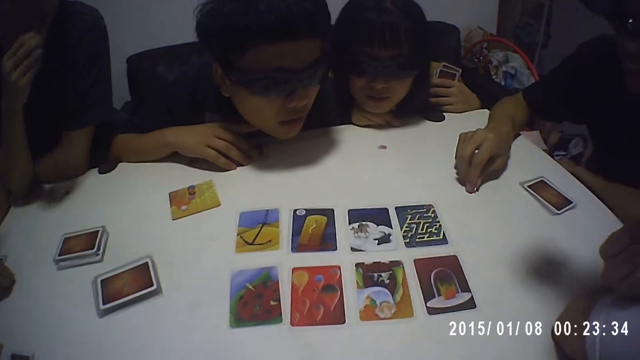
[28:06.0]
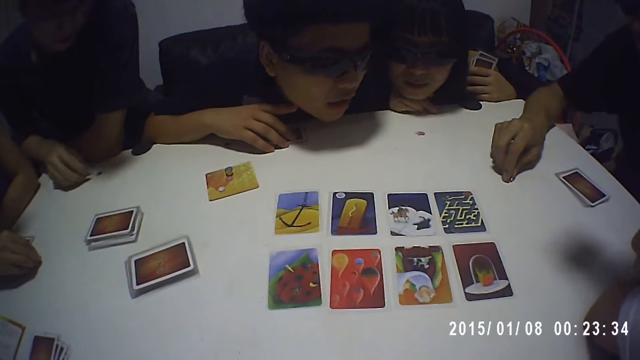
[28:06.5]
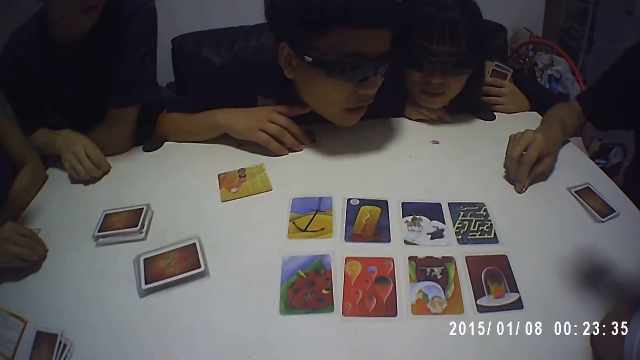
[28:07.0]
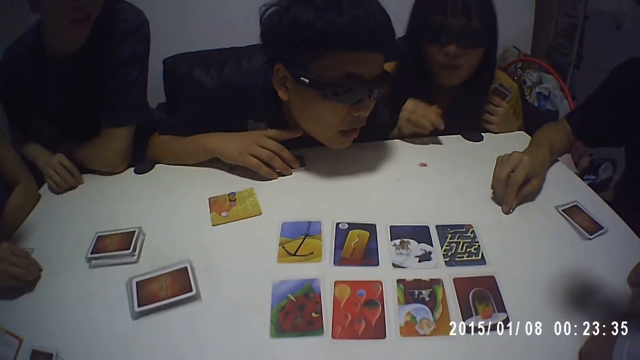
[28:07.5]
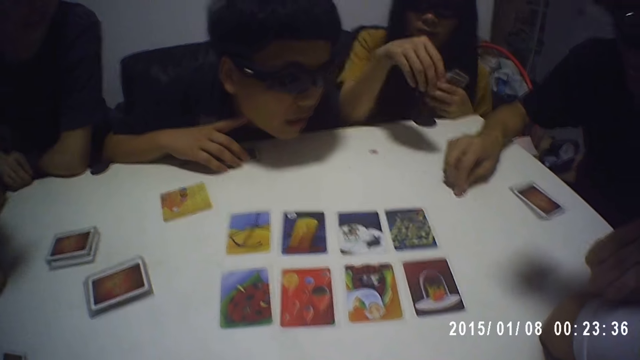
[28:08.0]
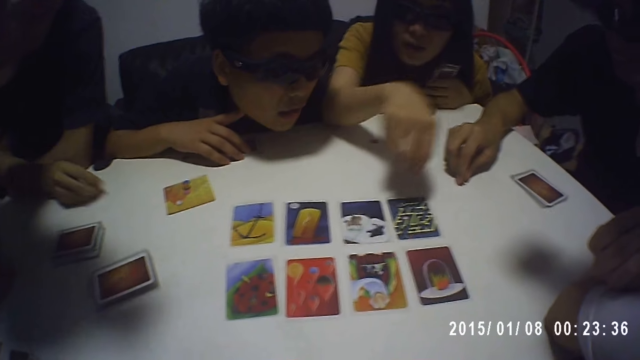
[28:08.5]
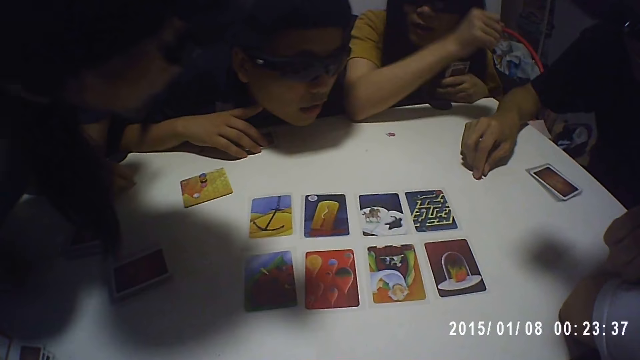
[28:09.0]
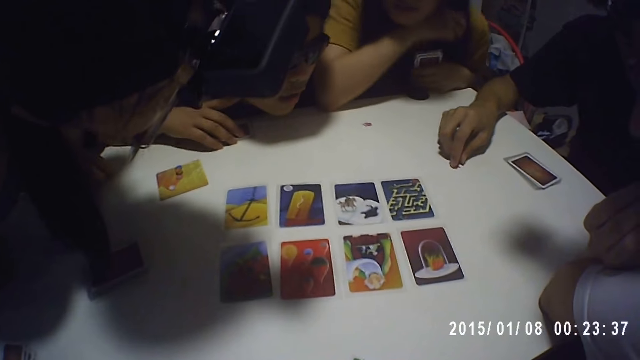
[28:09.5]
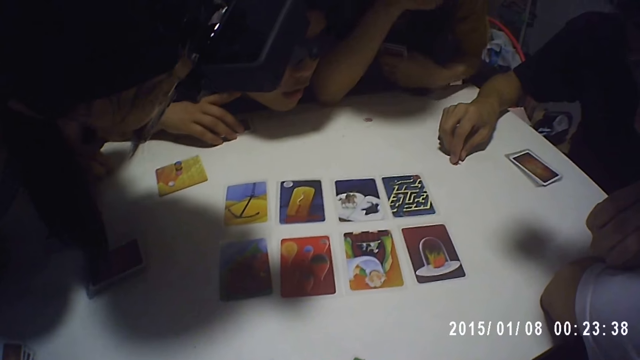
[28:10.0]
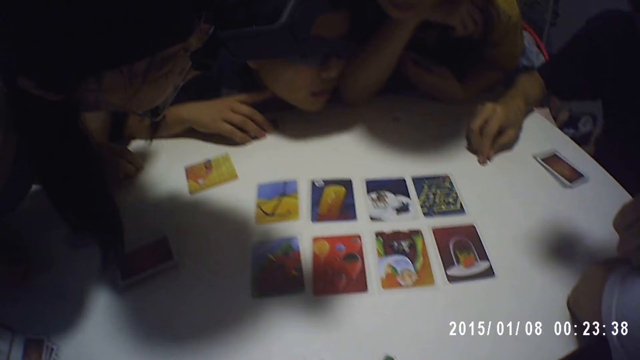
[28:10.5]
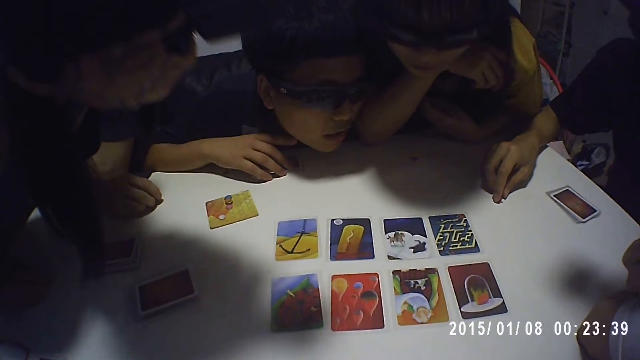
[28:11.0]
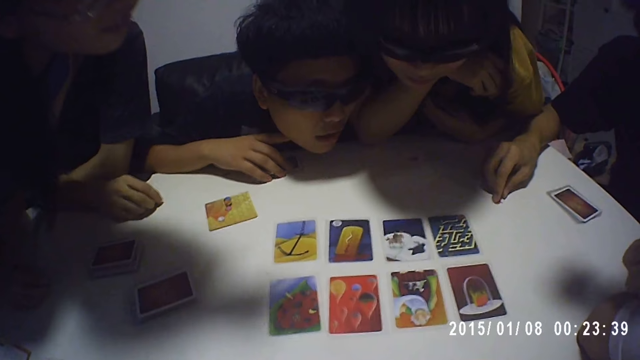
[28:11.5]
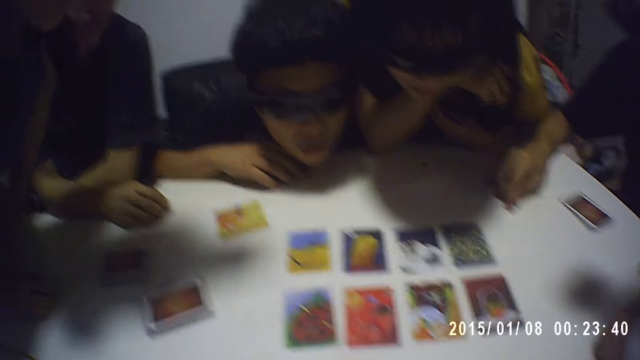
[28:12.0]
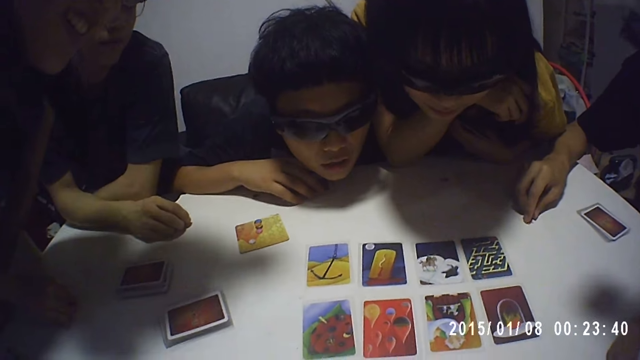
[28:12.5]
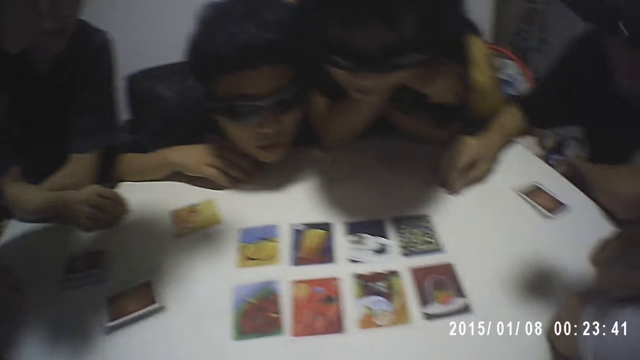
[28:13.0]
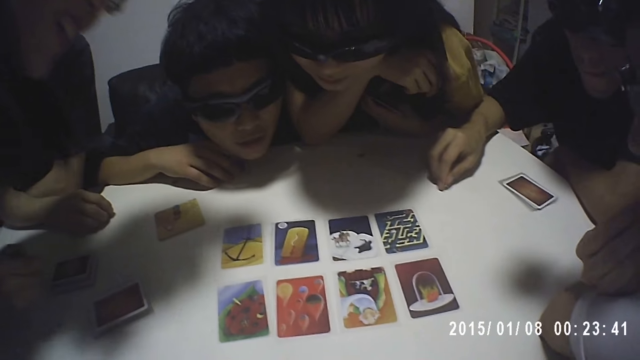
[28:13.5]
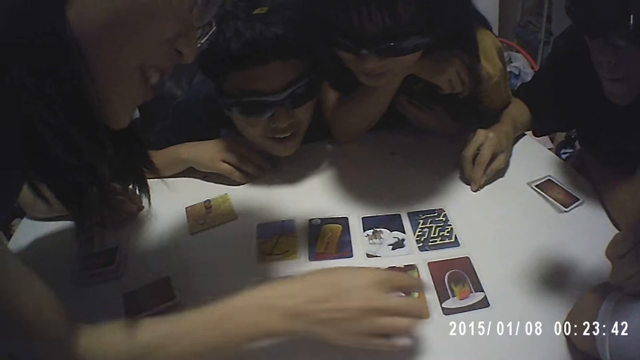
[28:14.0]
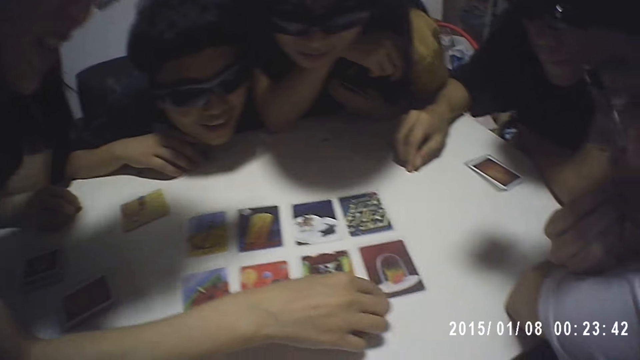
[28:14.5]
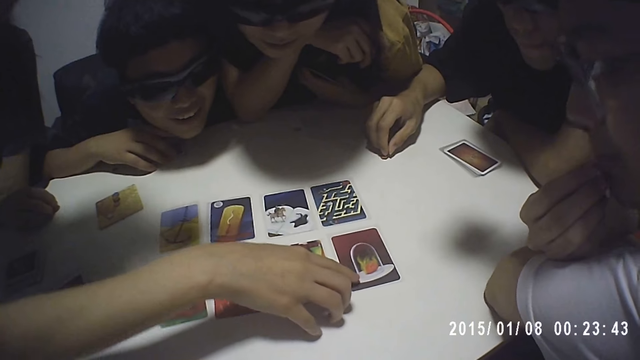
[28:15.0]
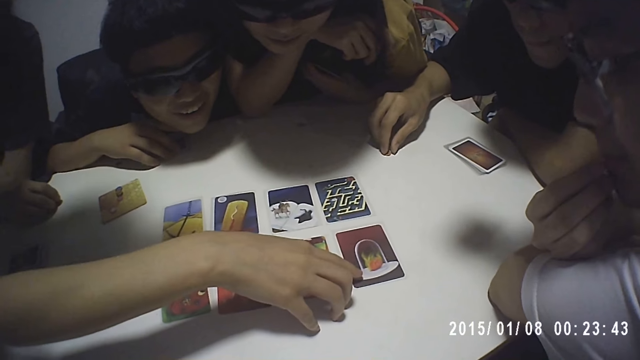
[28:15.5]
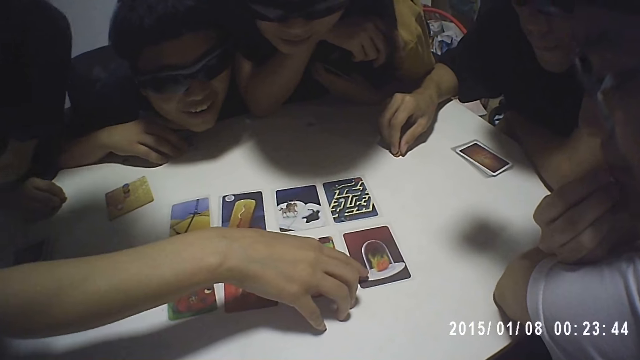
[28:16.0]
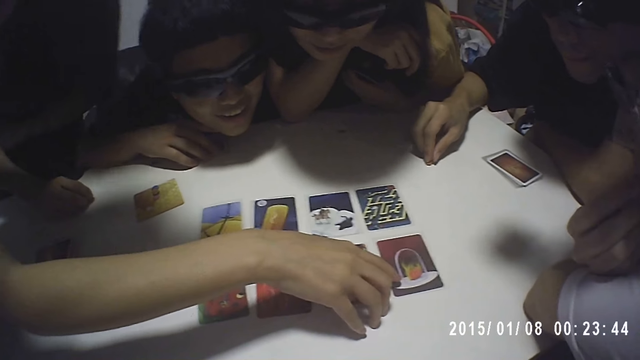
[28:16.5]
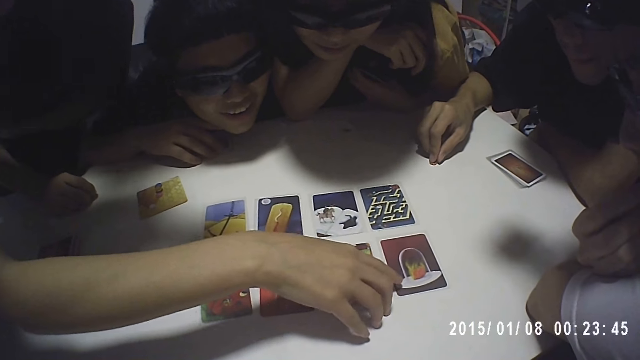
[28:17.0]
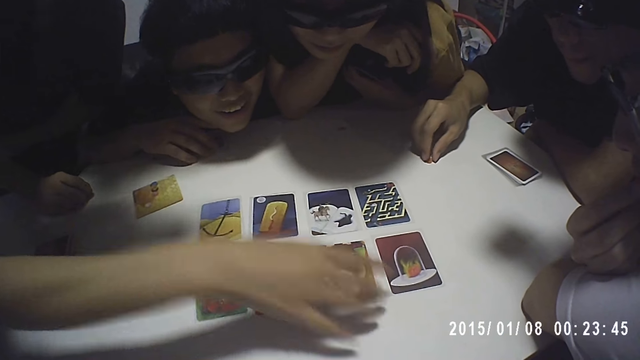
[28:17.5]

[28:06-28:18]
A man picks up a card token on the table near him. A lady stares closely at the cards on the table. Another man stares at the cards on the table closely. Another lady stares closely at the cards on the table. A third man stares at the cards on the table closely. The first lady holds a card on the table. The second man touches a card on the table. Another man stares at the cards on the table closely.

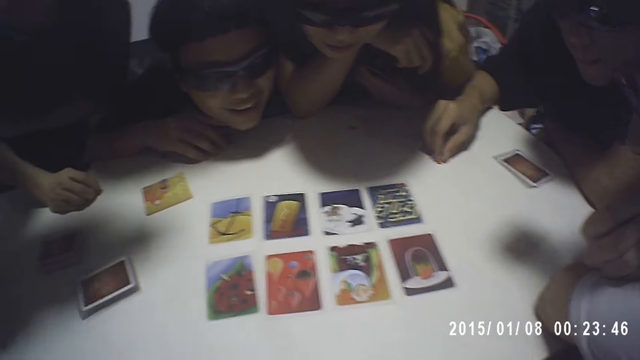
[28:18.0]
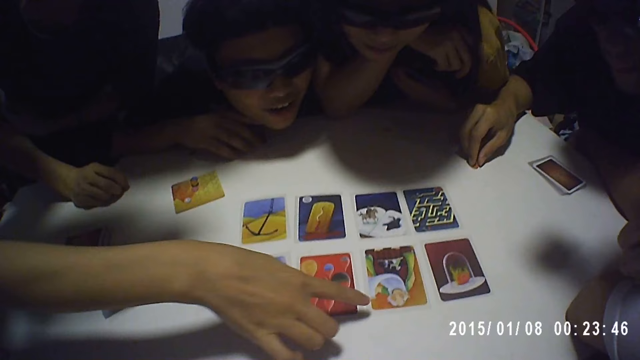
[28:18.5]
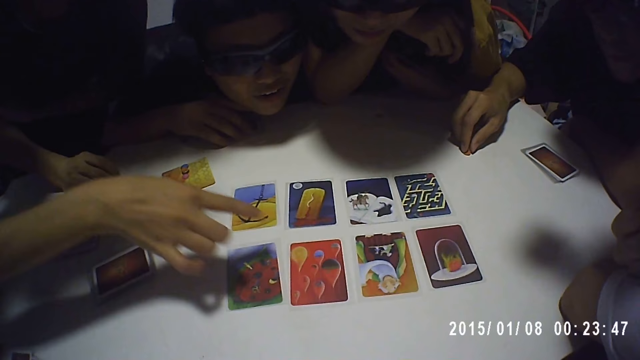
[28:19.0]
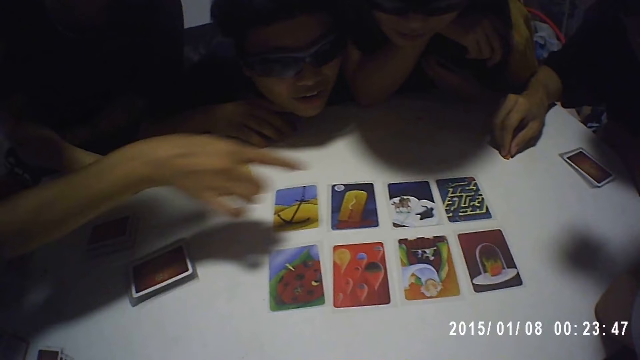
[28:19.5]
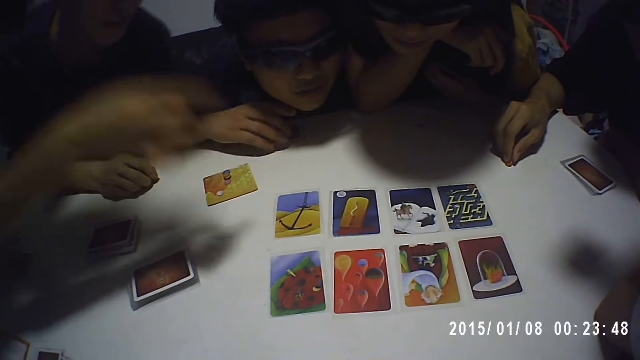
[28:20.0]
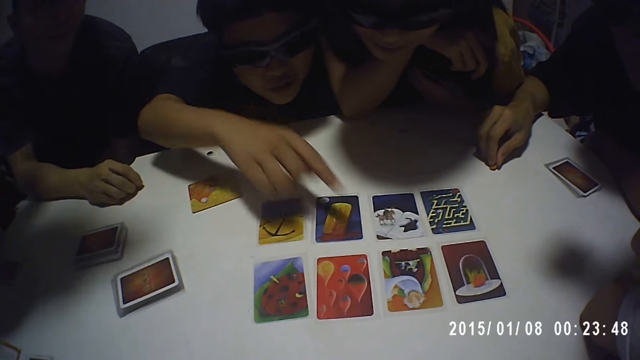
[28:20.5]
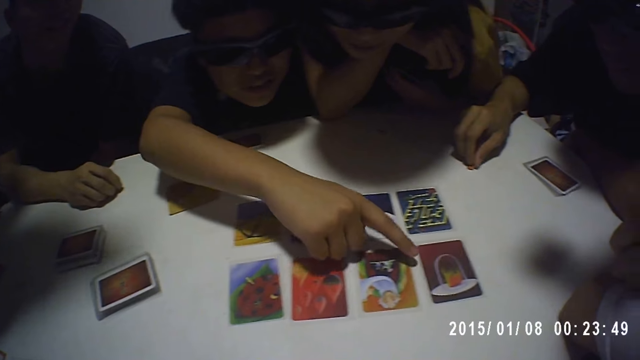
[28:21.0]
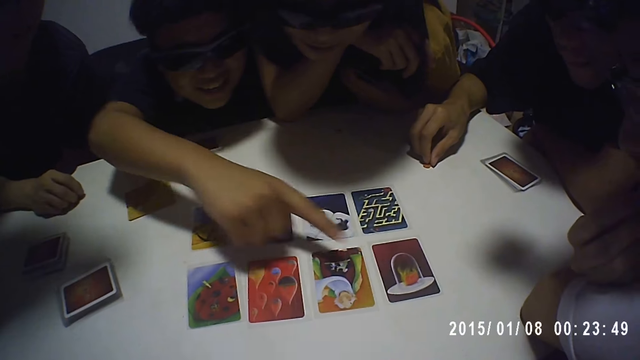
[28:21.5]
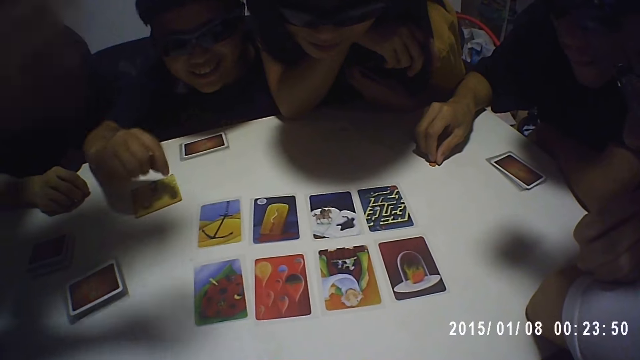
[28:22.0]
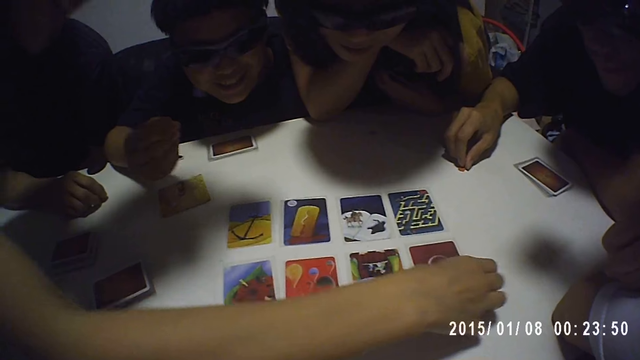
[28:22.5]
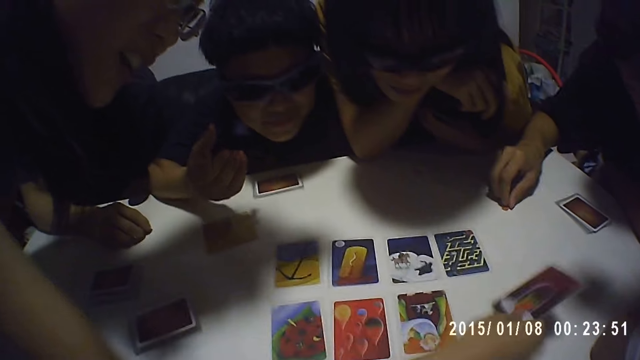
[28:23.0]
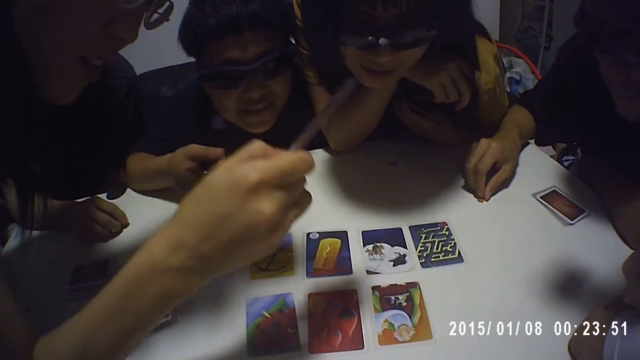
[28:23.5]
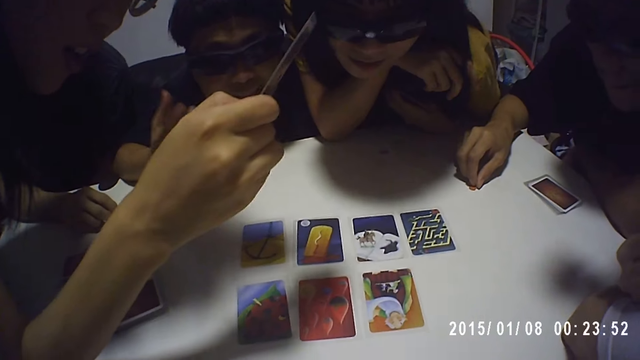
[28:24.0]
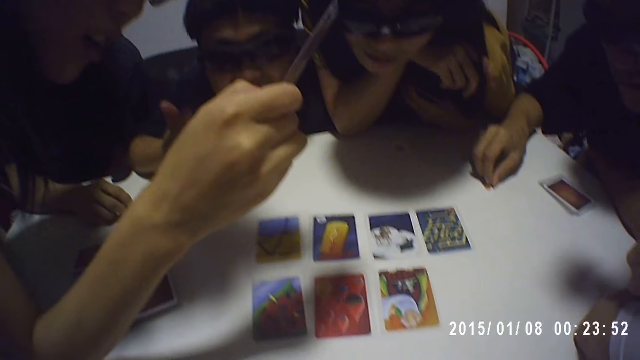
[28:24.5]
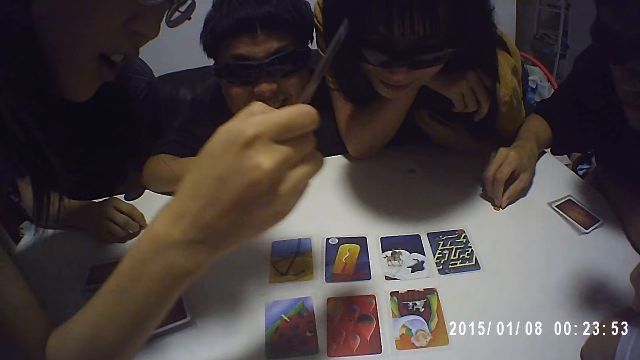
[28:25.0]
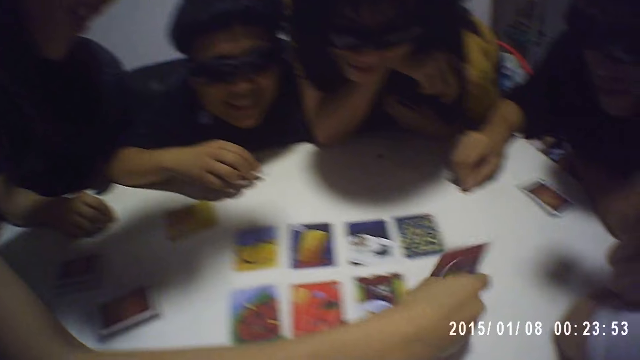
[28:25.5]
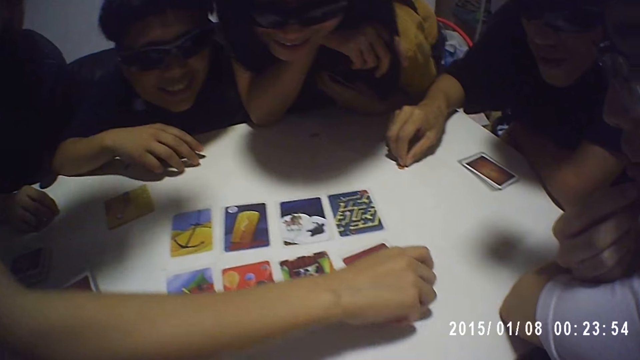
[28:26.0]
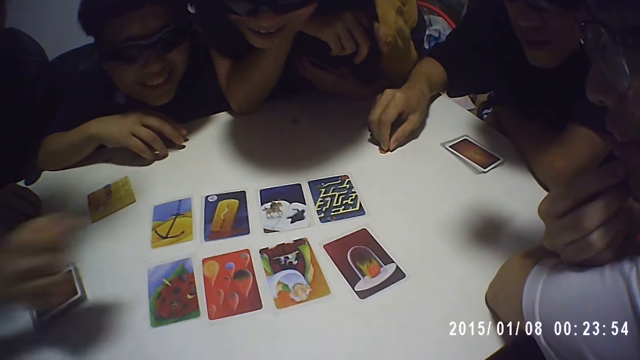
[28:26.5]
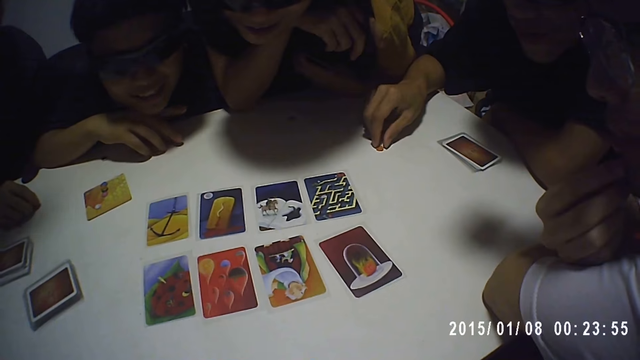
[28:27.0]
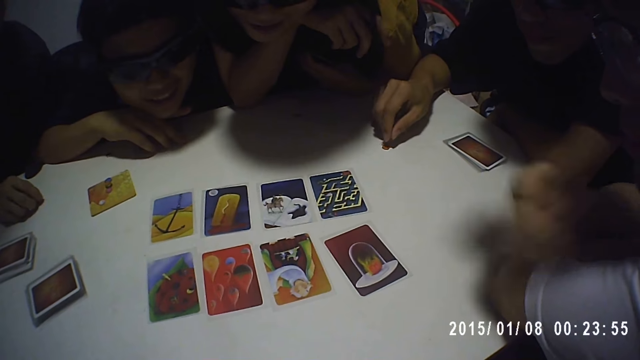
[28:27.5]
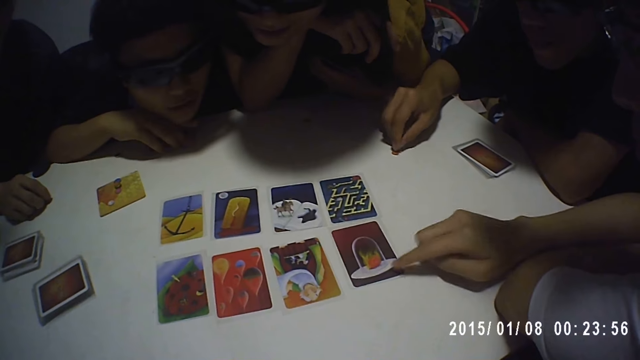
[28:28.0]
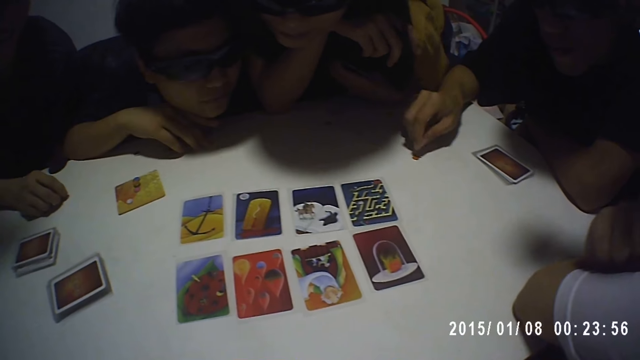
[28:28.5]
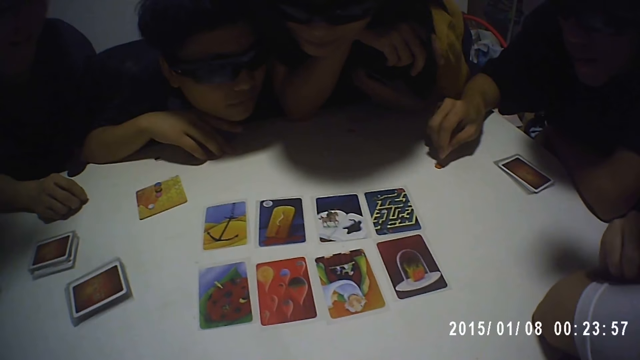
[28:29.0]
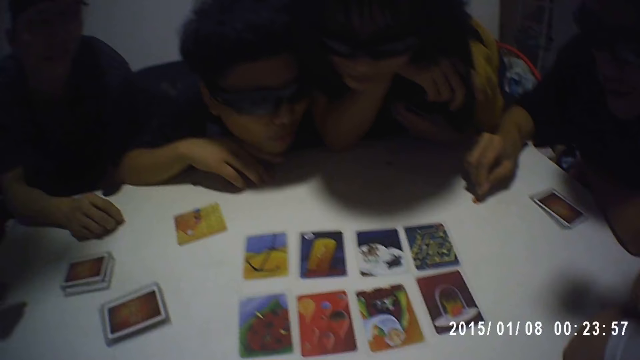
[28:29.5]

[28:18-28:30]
A lady points at cards on the table. A man points at cards and touches a card on the table. The lady picks up a card from the table. She stares closely at the card. She drops the card back on the table. Another man pushes a card on the table. Another man touches a card on the table. Another man finger presses a game token on the table.
